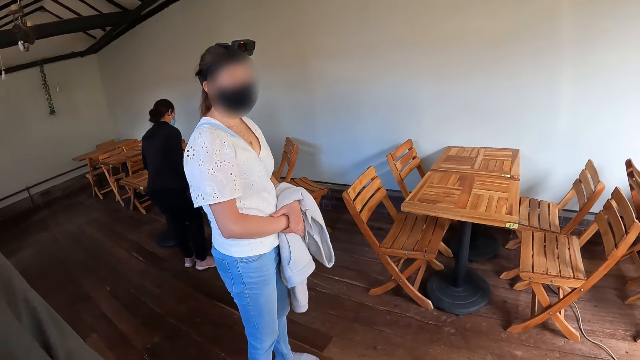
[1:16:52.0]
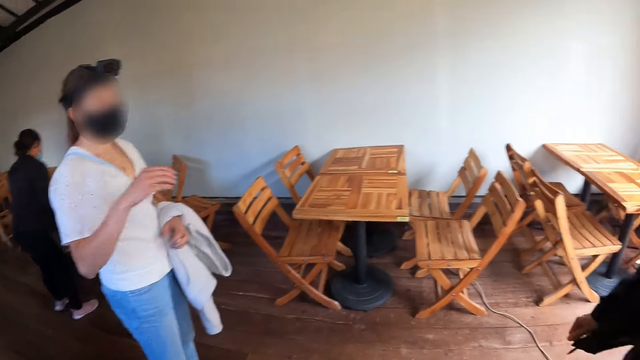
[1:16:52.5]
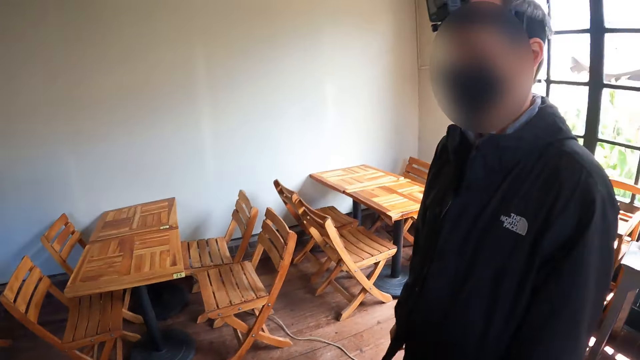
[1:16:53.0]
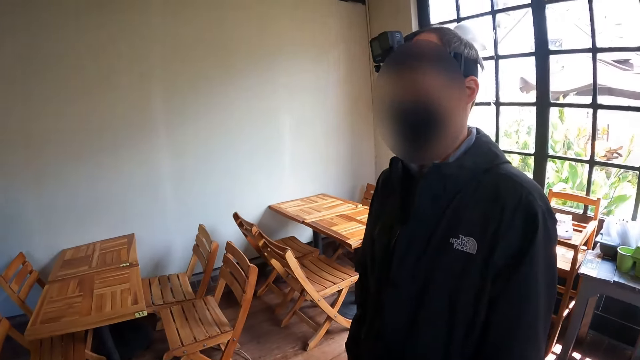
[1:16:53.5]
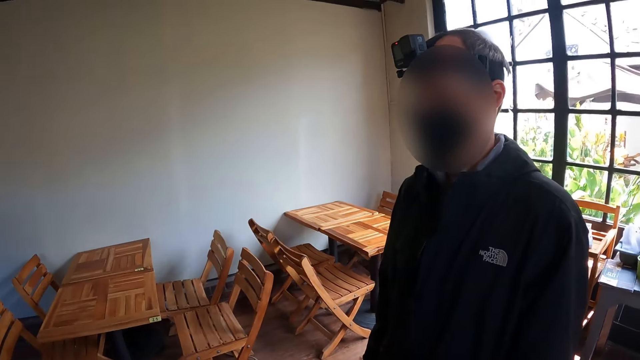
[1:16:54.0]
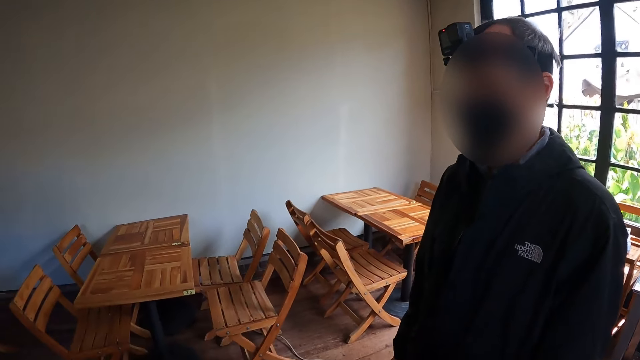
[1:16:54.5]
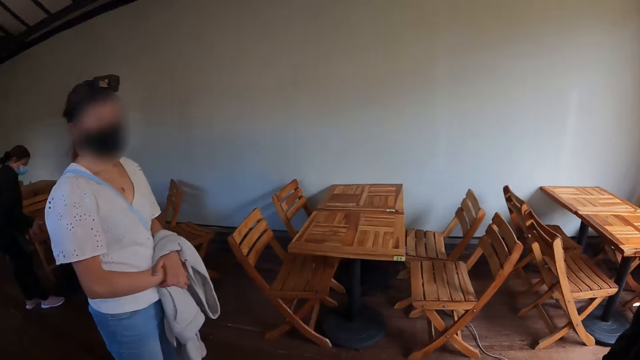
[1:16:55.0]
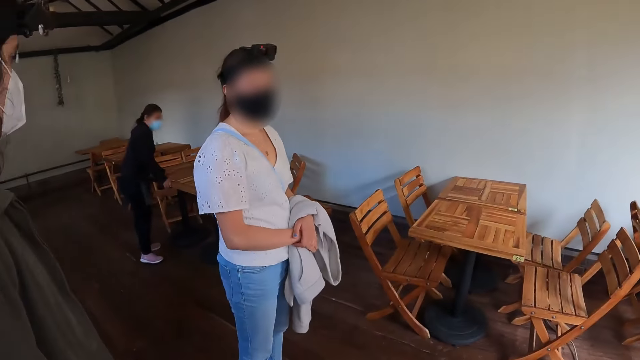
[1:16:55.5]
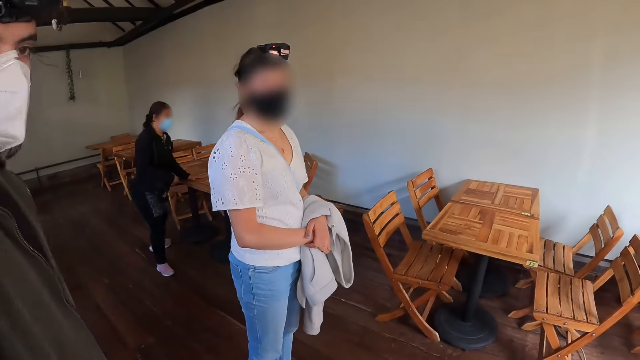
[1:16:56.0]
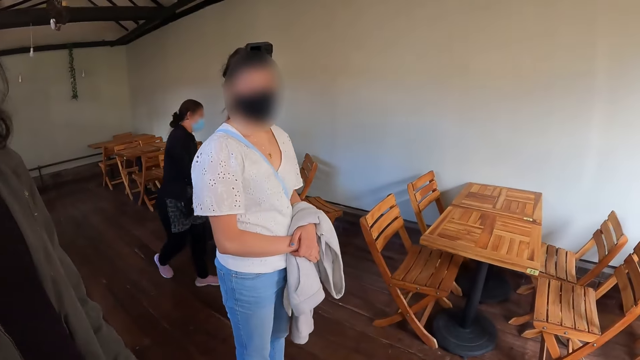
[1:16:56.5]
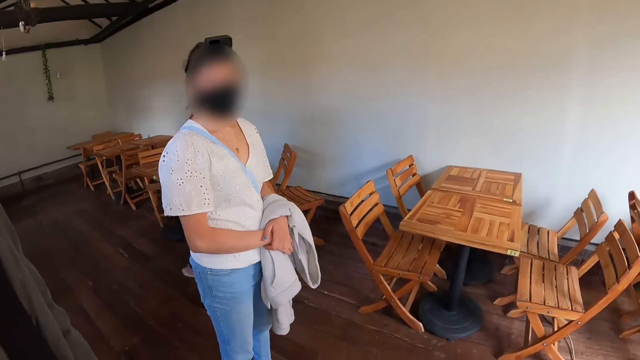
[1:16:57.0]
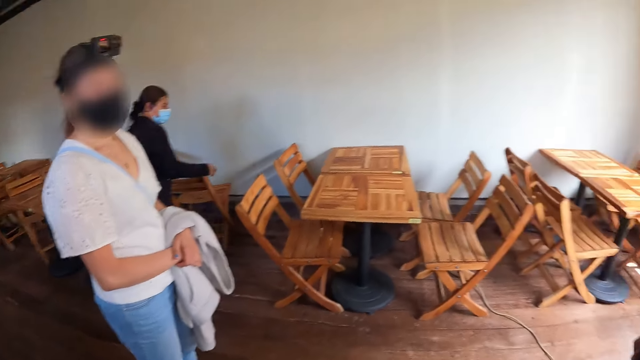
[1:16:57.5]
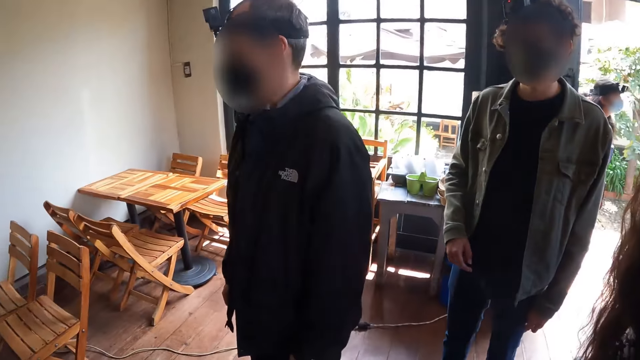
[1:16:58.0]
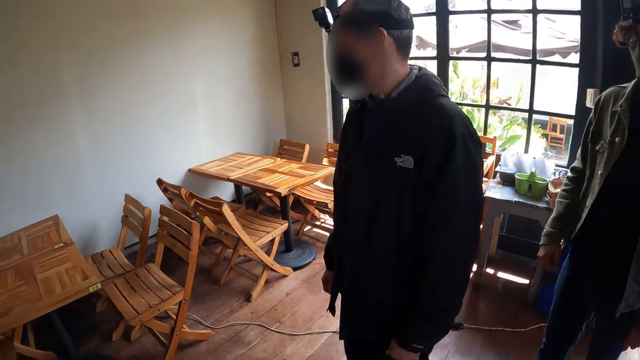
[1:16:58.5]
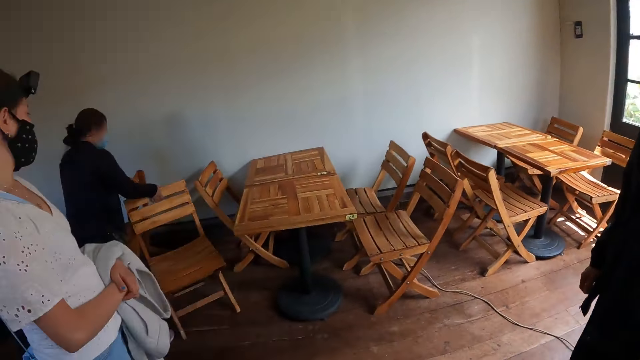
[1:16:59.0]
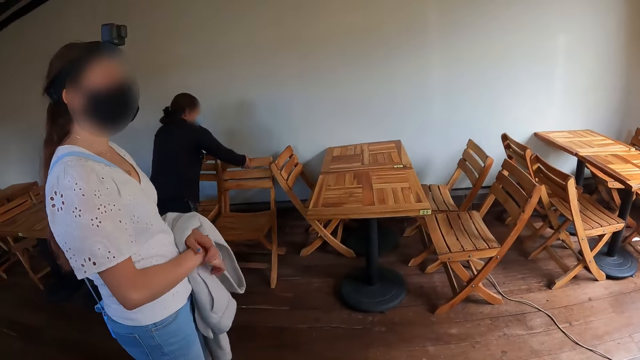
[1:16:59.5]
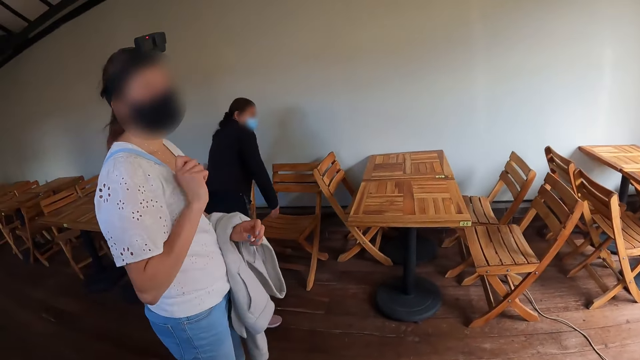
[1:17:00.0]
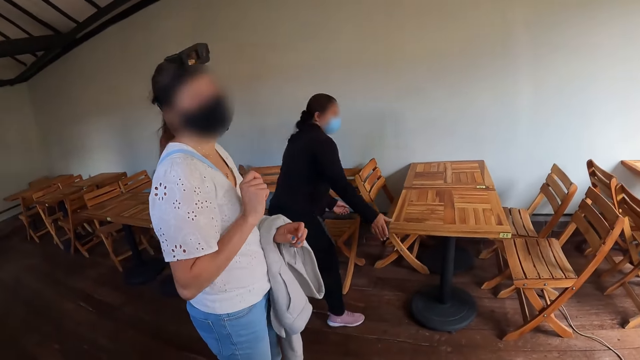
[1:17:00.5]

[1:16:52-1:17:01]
The camera wearer looks at the man. They look at the people.

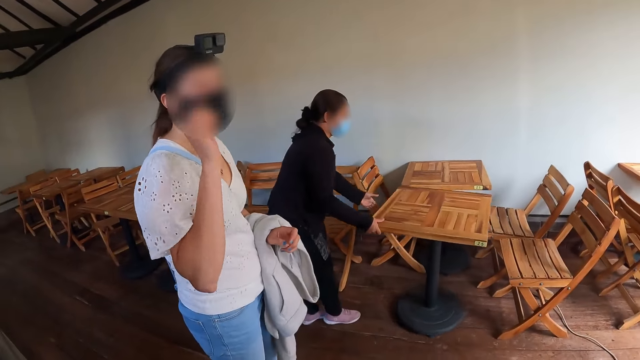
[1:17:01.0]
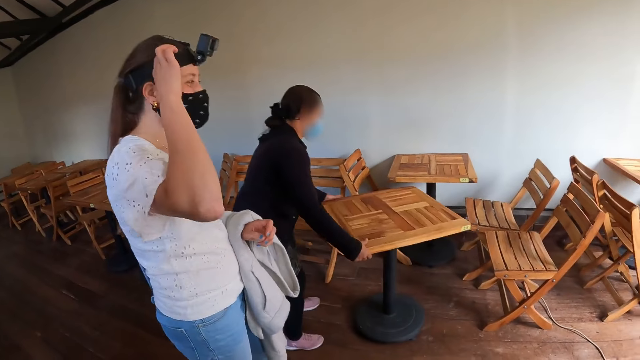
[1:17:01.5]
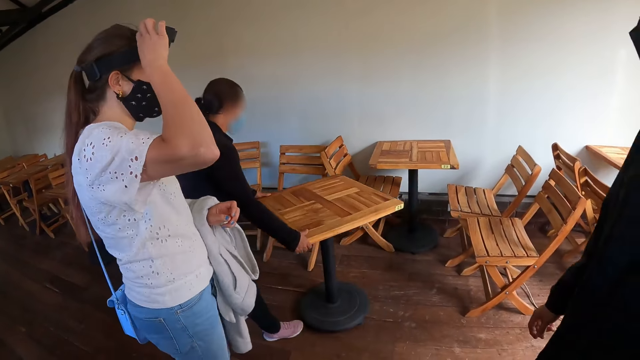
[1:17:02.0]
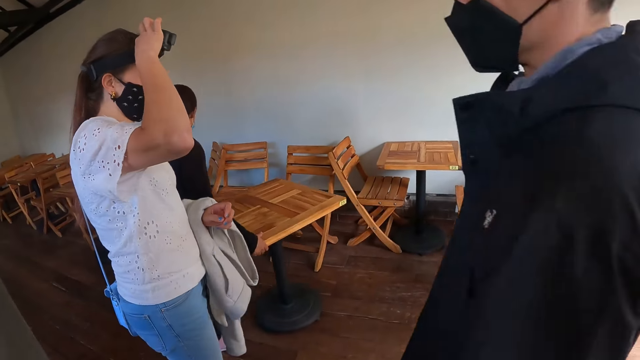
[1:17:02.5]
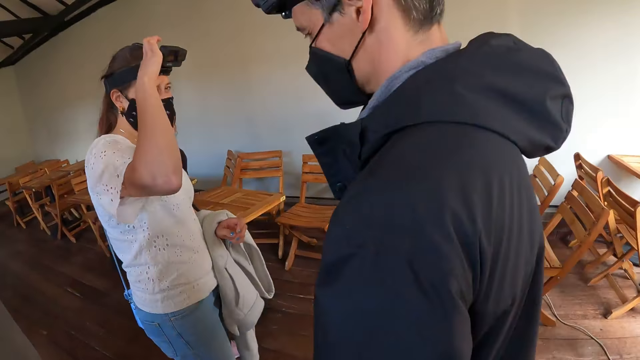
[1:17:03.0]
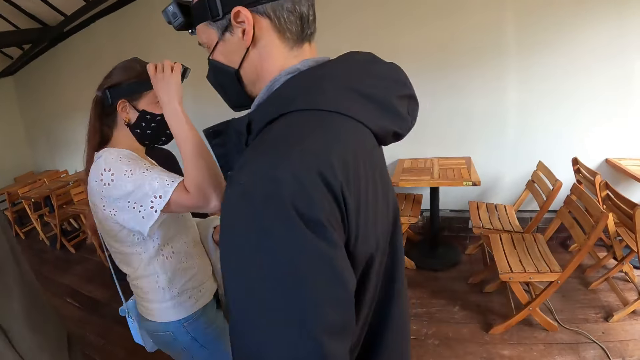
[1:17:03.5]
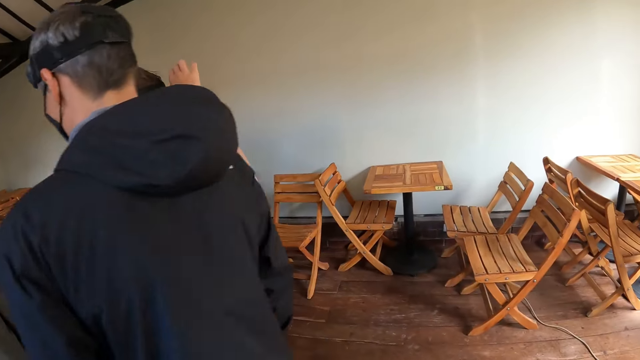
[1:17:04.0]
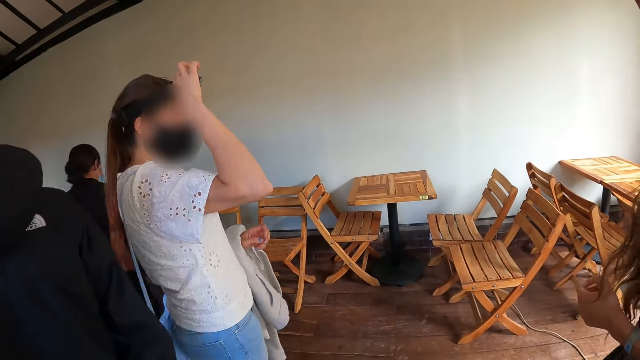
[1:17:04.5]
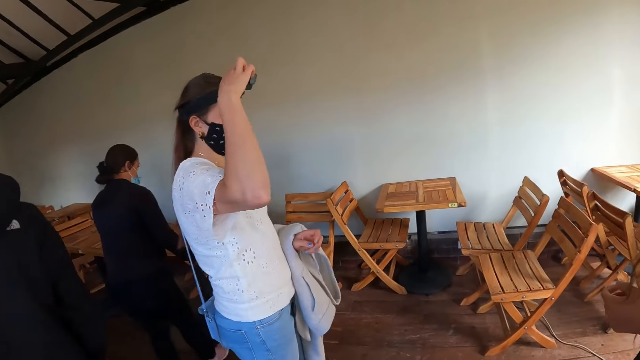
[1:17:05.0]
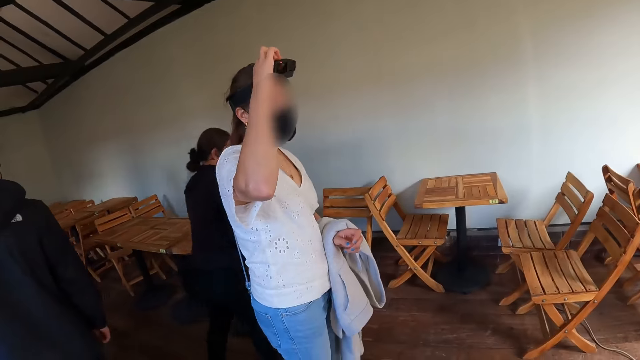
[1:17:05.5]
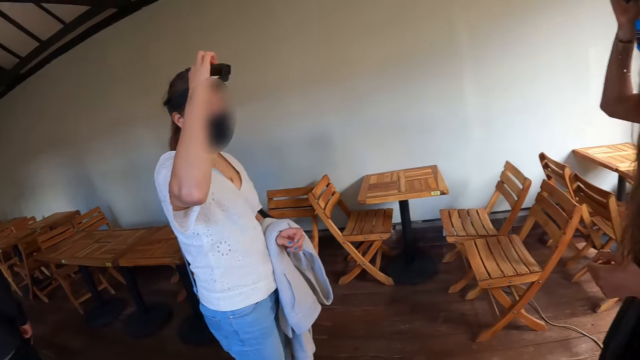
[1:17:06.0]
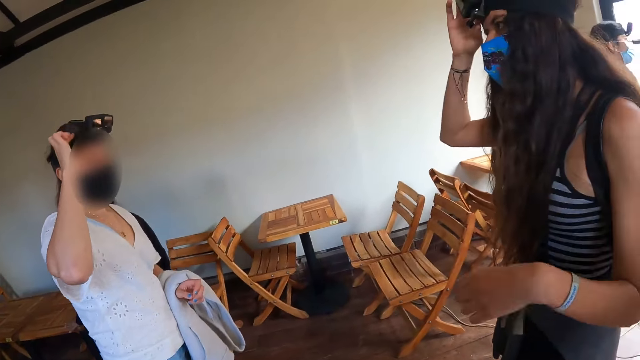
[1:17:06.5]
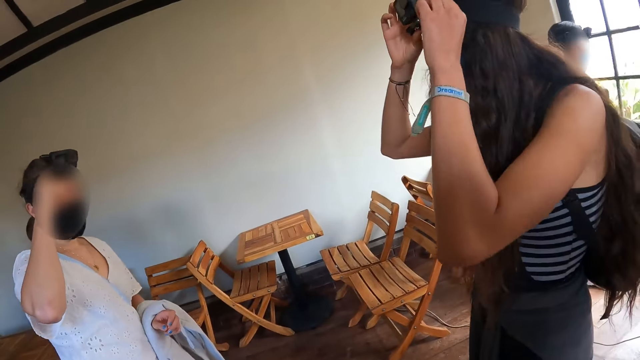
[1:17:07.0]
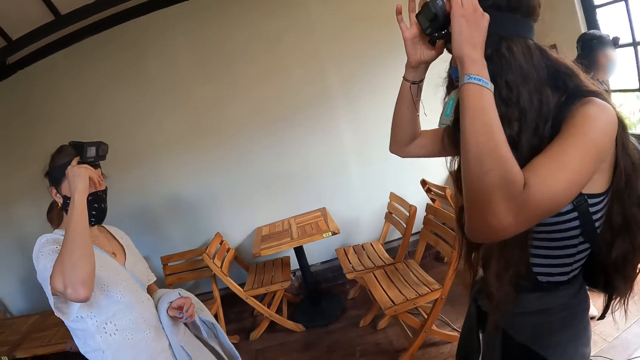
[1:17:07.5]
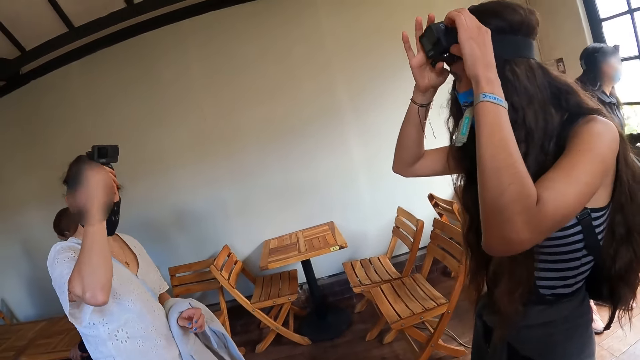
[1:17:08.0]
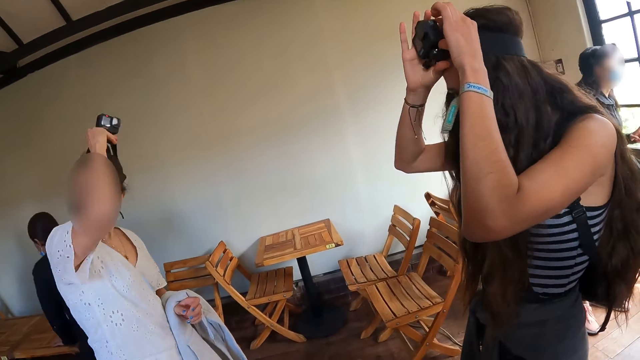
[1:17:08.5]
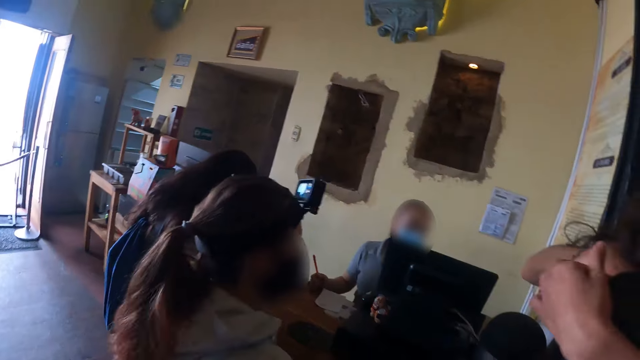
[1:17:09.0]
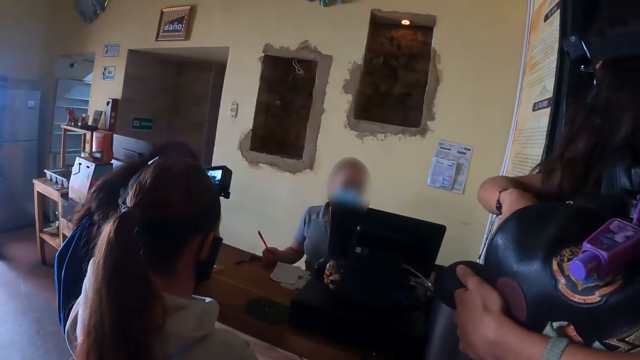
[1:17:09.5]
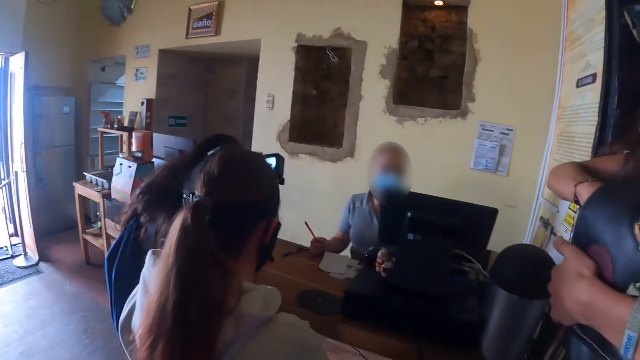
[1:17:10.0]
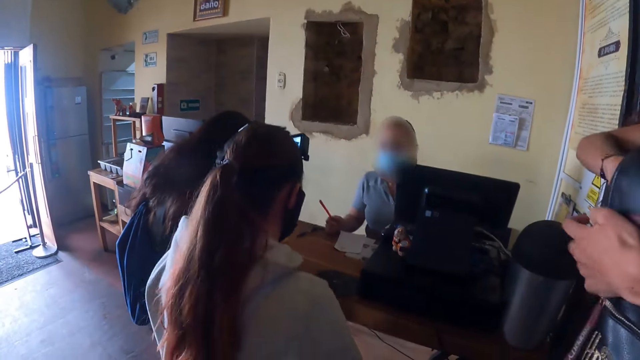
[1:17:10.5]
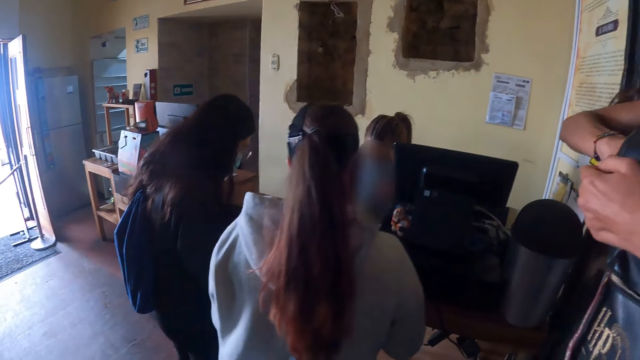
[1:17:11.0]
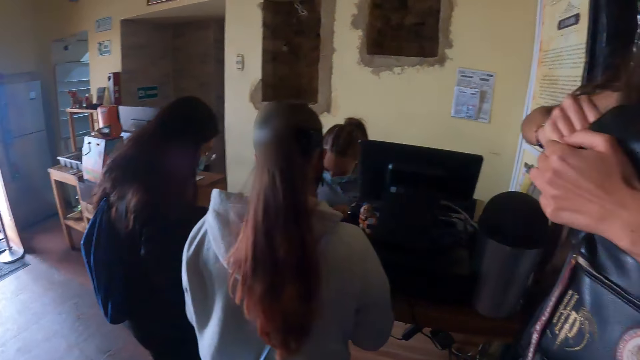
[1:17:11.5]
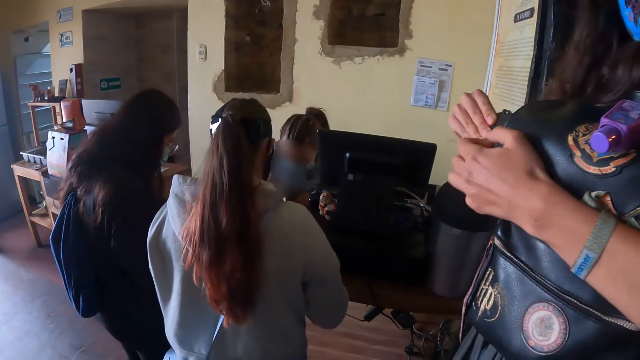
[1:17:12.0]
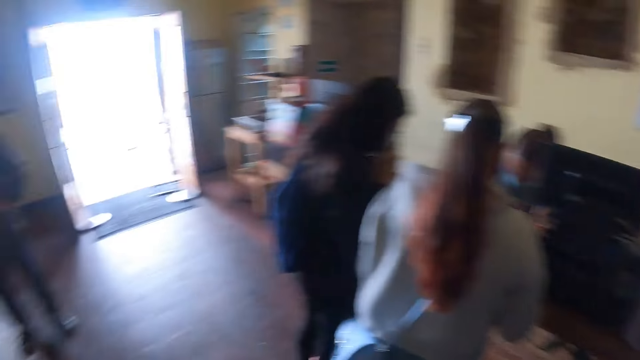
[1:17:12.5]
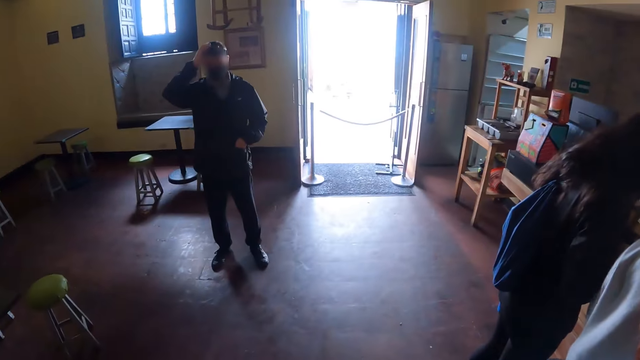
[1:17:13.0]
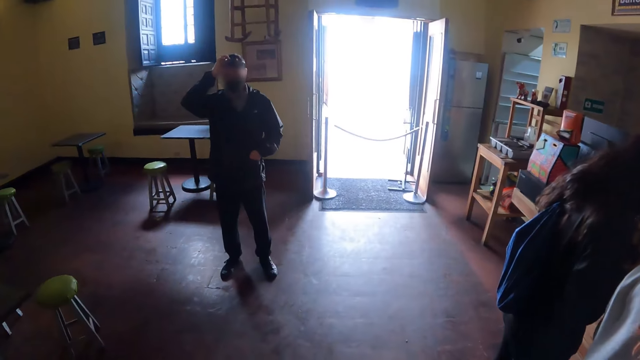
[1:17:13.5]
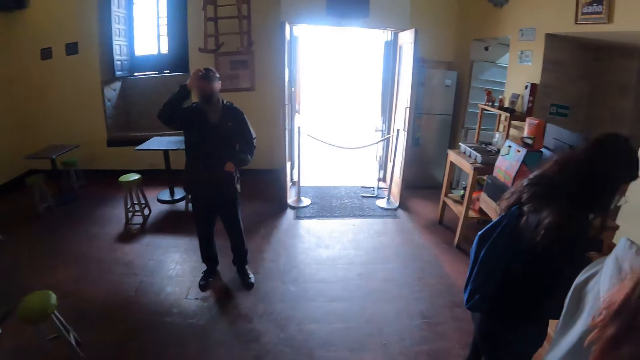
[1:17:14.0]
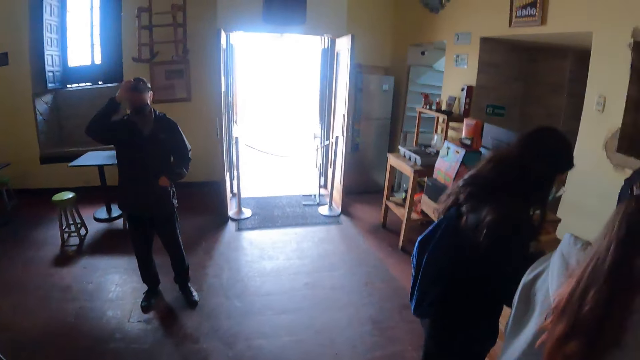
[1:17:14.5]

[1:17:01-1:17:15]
A woman holds her camera. A man moves towards the woman. Another woman and the first woman remove their camera. The other woman removes a purse from the bag. The man holds his camera.
